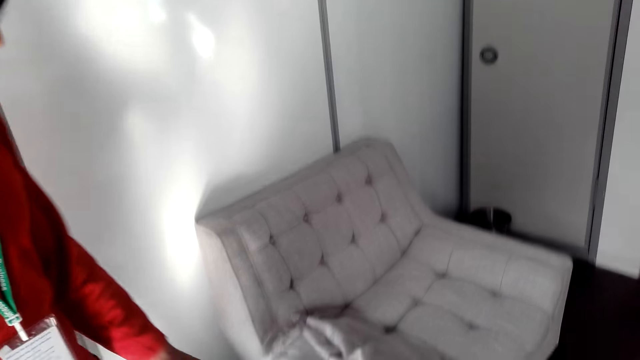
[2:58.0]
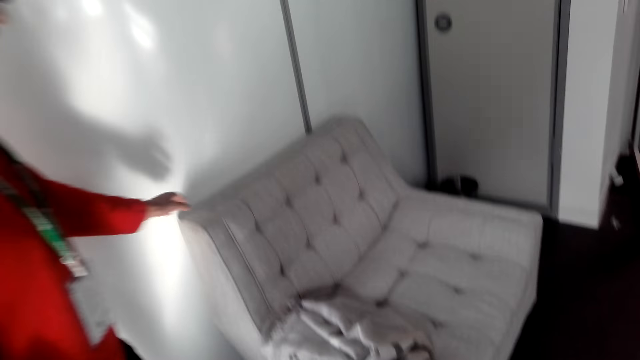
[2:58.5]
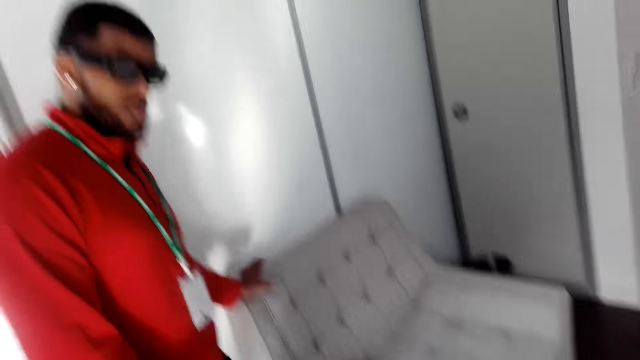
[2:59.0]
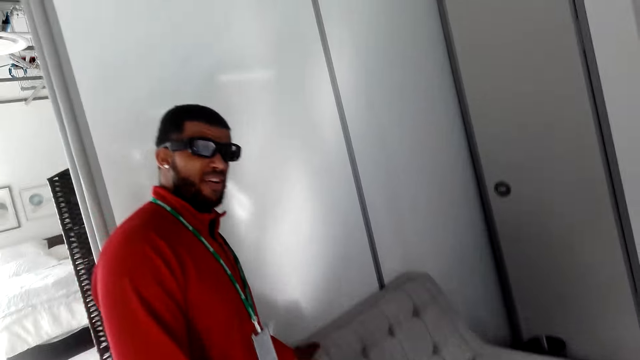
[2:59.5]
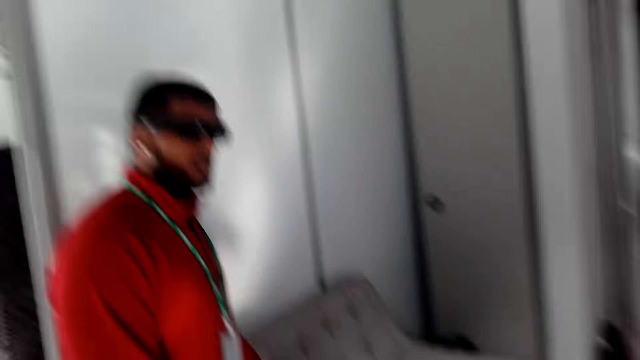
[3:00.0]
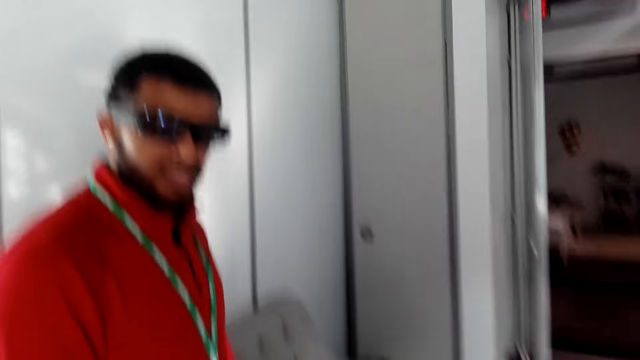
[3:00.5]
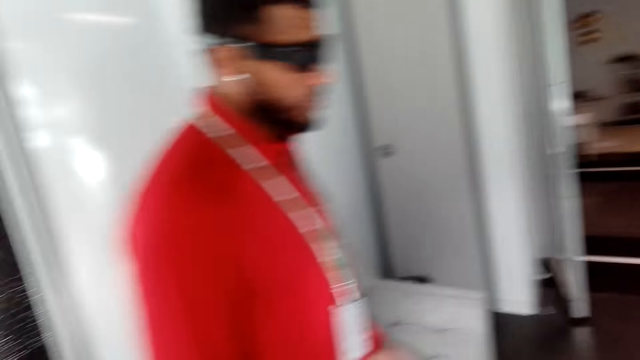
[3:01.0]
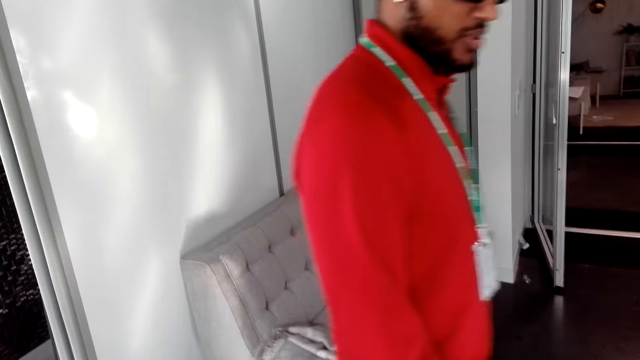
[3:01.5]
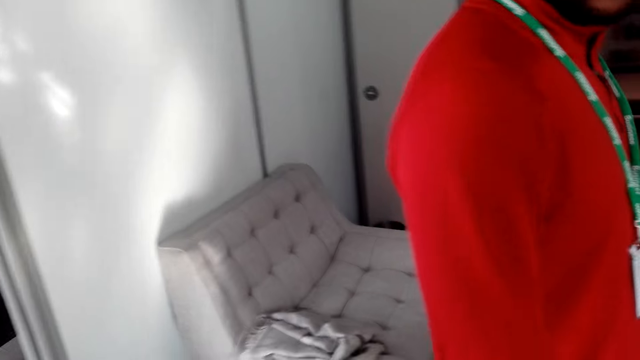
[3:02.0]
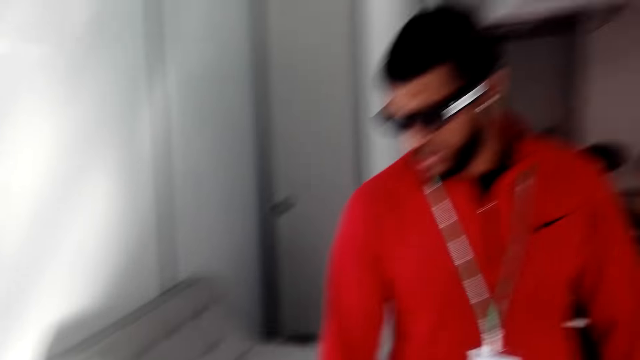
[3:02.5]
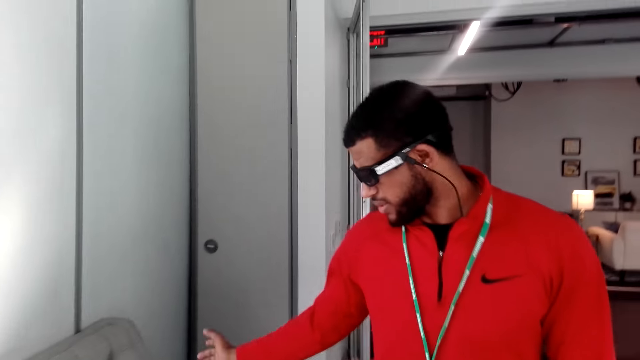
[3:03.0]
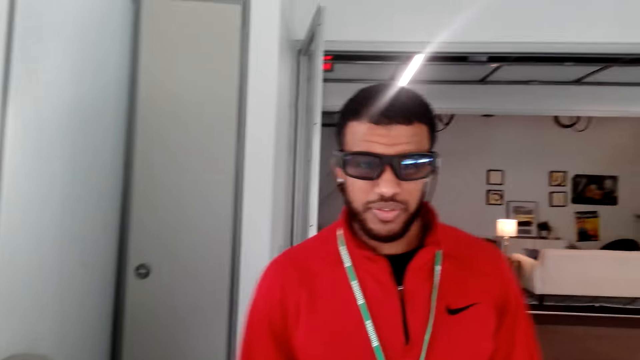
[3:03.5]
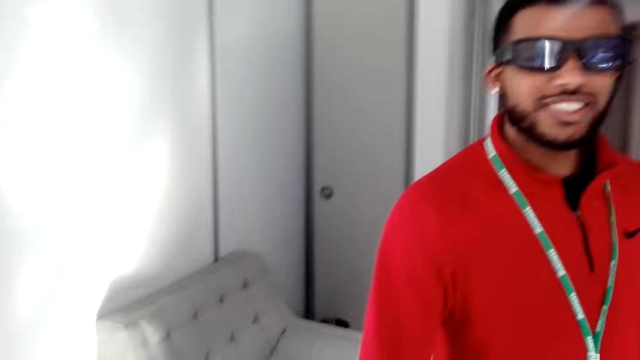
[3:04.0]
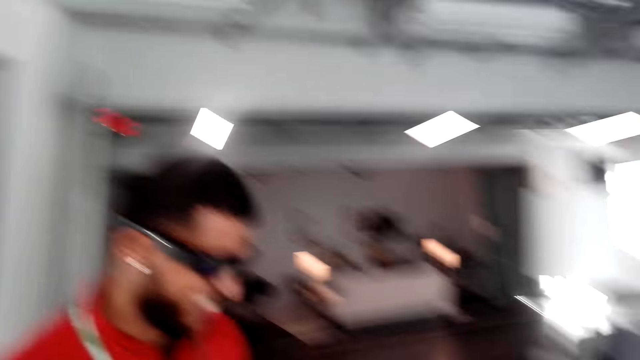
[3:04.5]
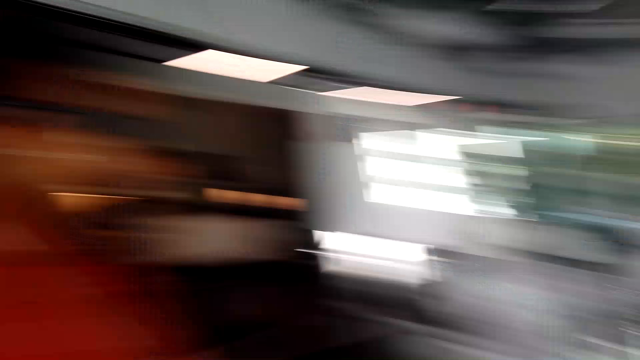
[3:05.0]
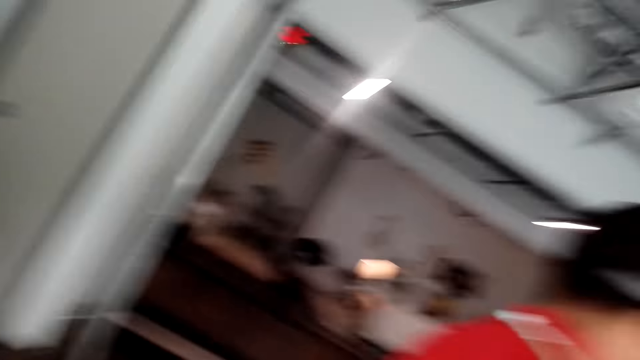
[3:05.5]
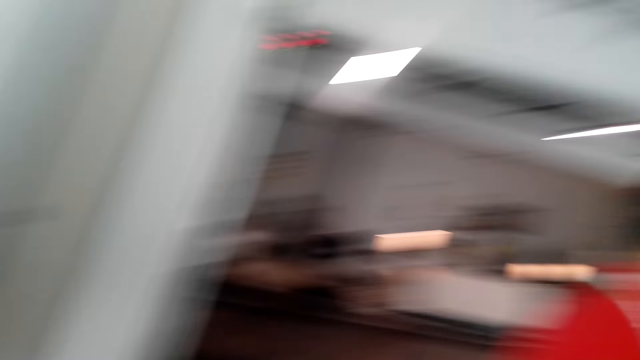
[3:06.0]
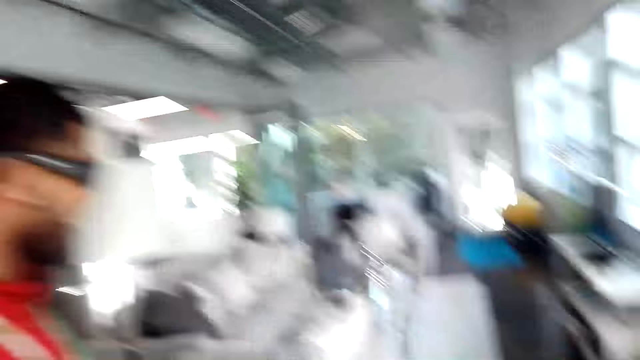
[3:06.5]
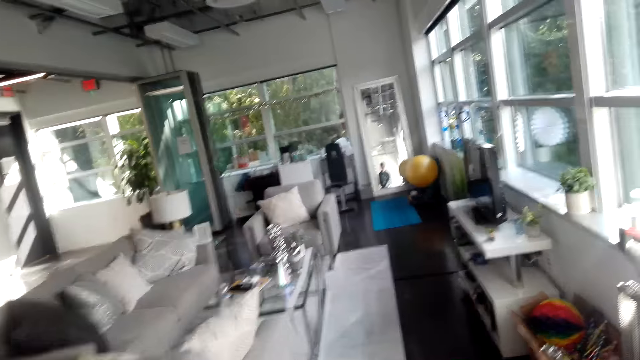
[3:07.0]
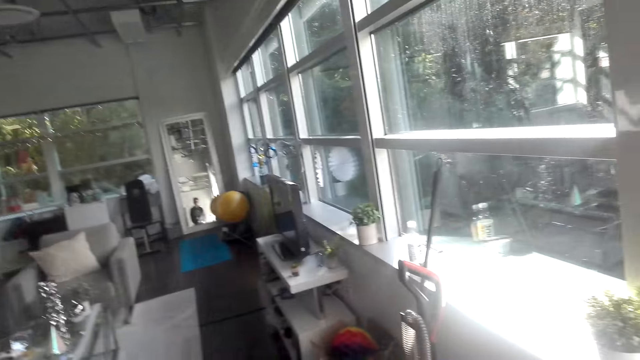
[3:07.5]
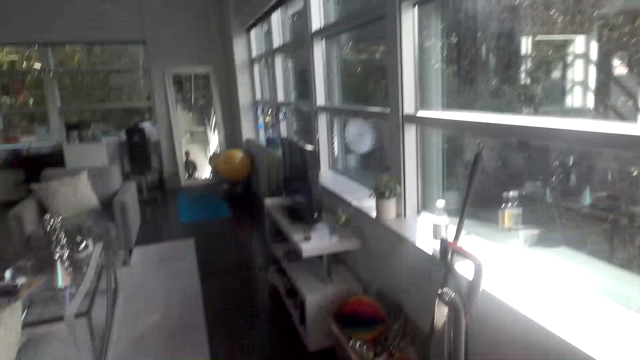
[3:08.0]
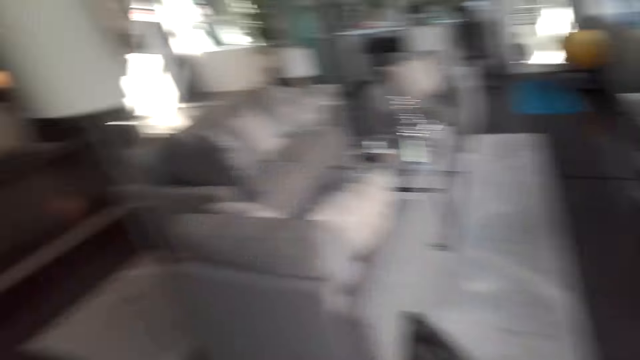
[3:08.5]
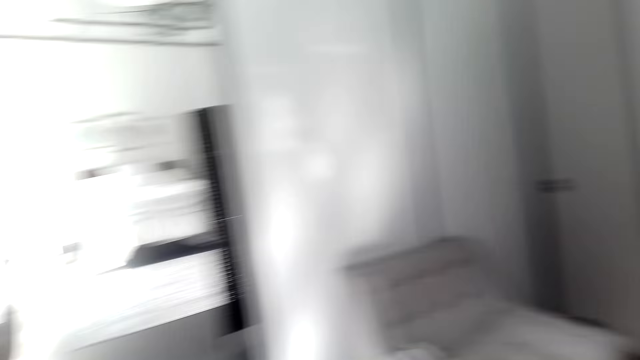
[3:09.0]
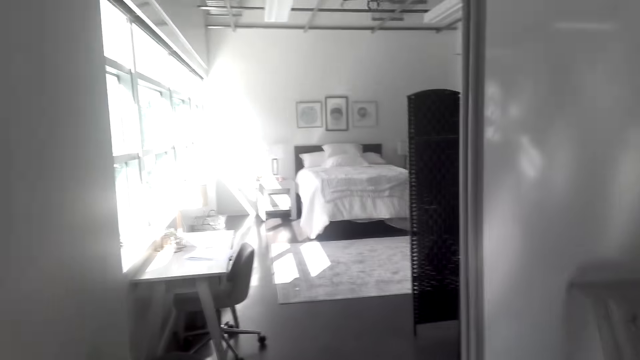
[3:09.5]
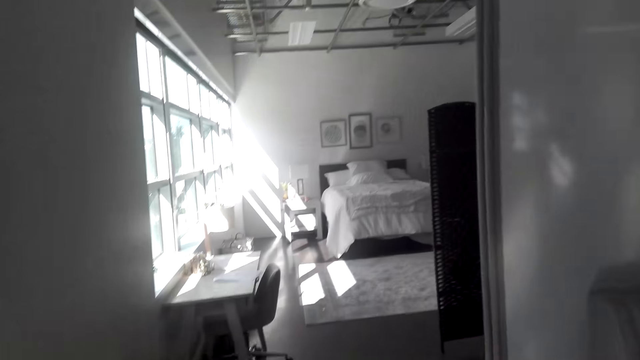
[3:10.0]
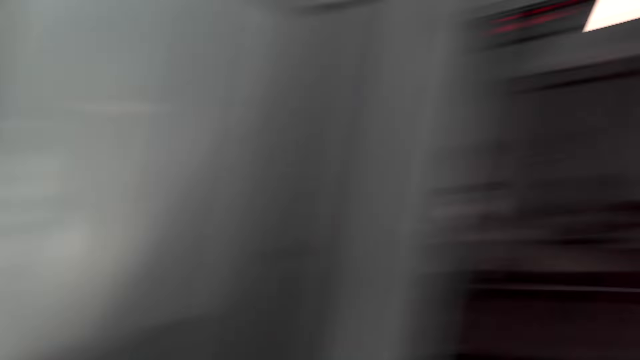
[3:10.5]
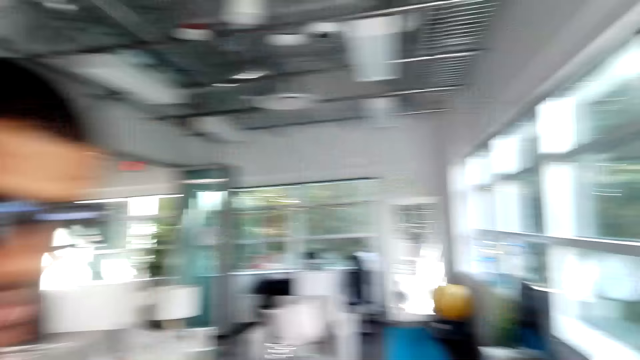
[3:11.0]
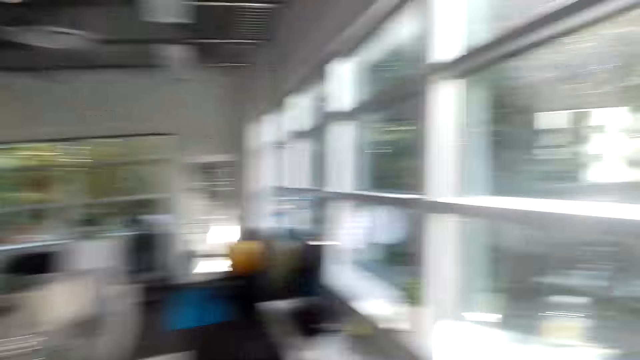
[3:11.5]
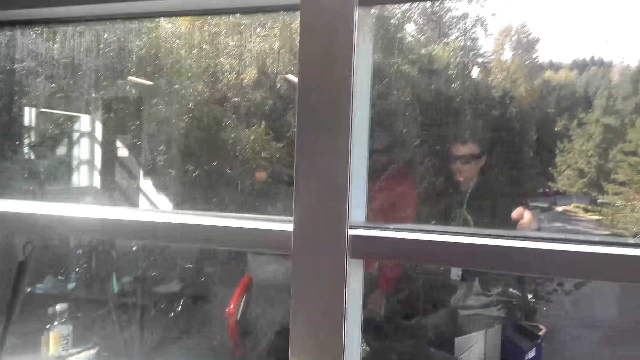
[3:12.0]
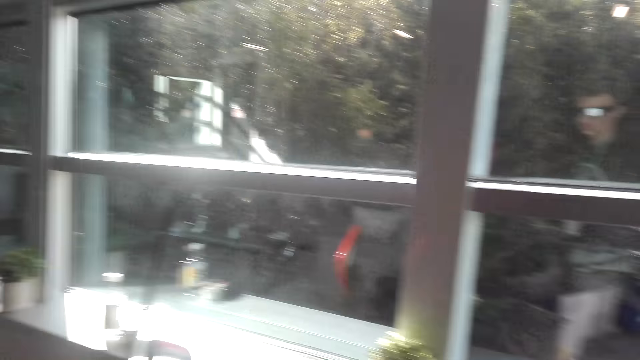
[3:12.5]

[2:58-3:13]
The man touches the couch, moves around, turns right and moves around. The camera wearer looks around.

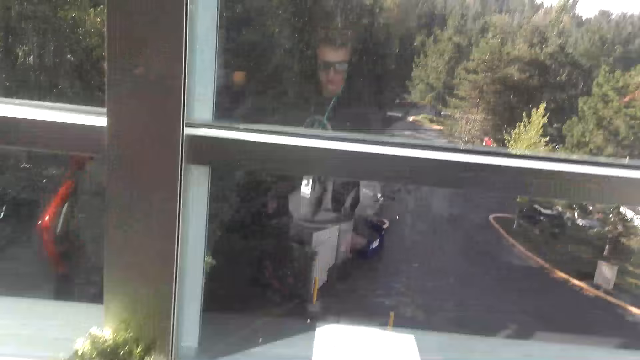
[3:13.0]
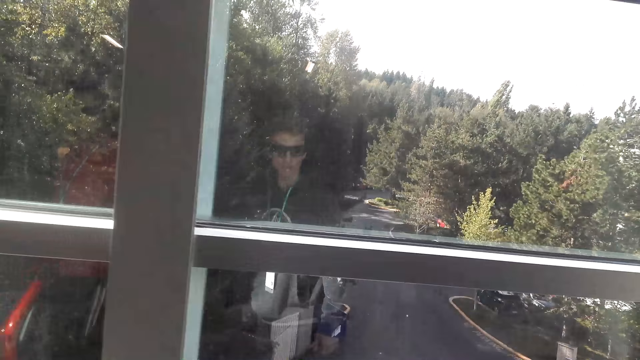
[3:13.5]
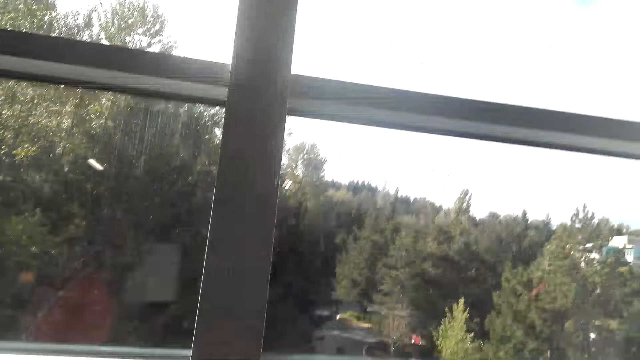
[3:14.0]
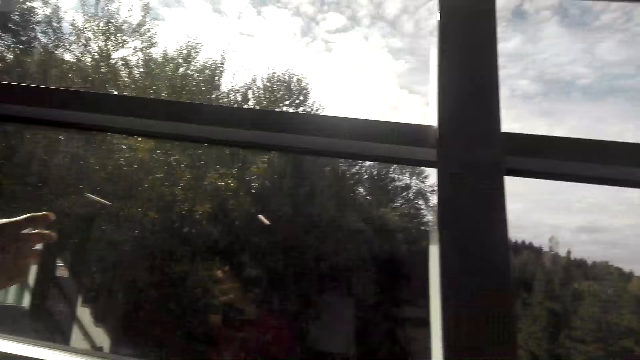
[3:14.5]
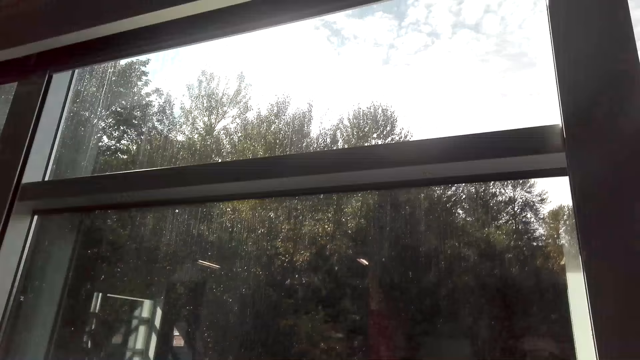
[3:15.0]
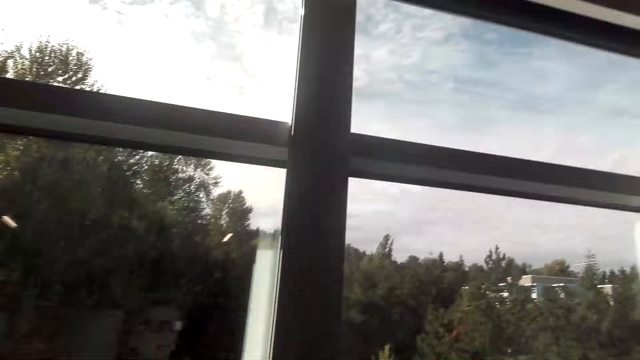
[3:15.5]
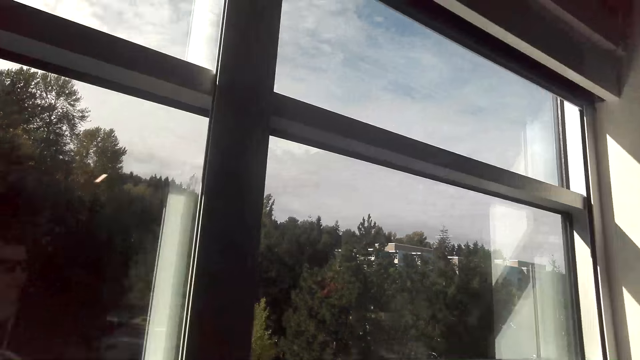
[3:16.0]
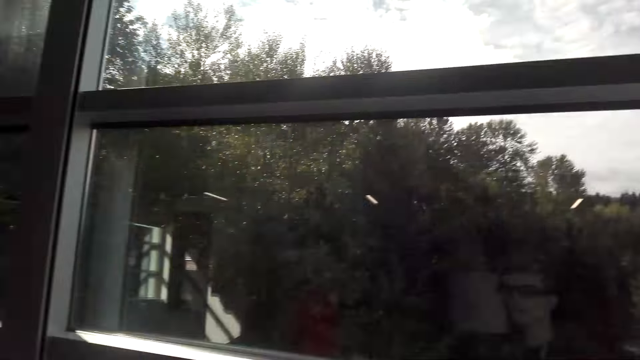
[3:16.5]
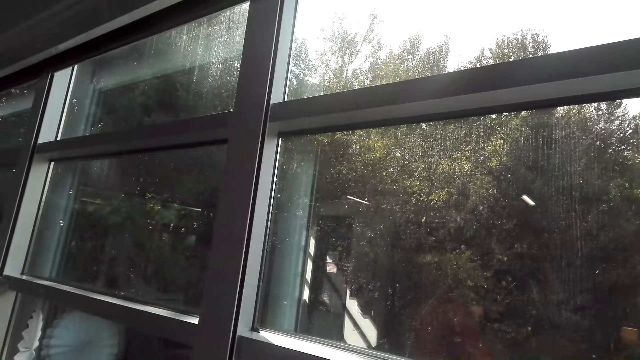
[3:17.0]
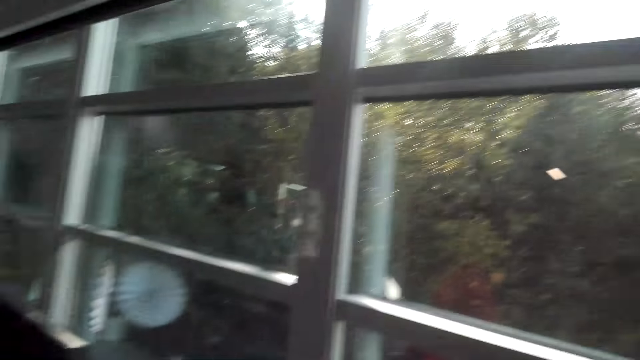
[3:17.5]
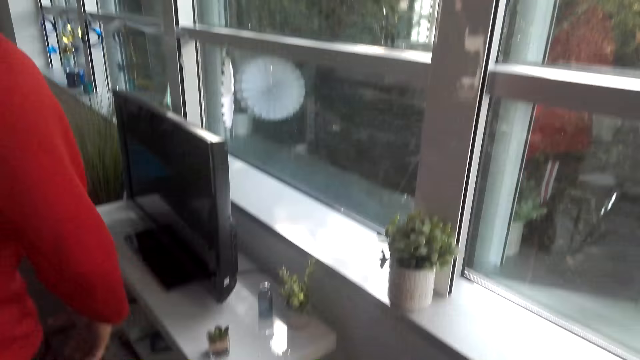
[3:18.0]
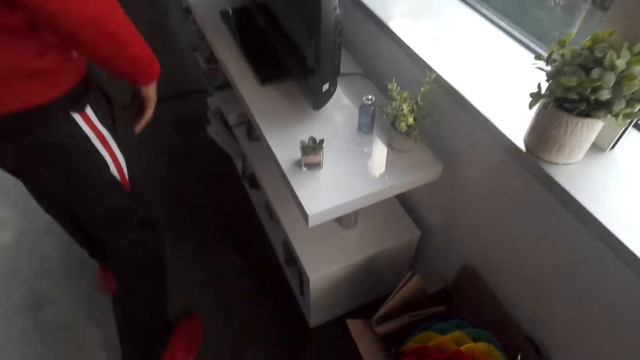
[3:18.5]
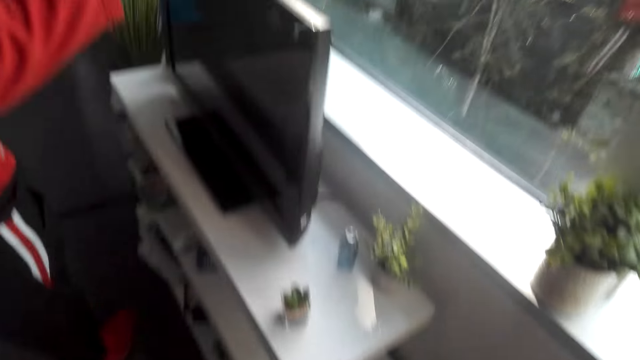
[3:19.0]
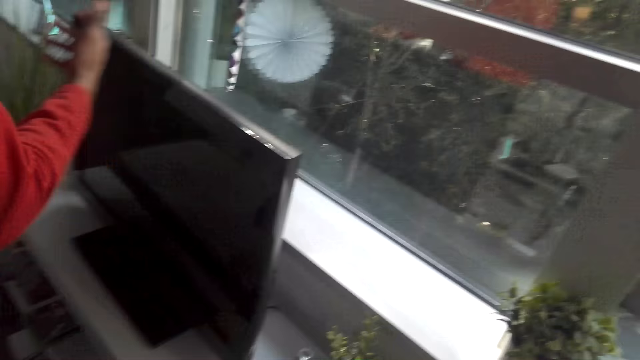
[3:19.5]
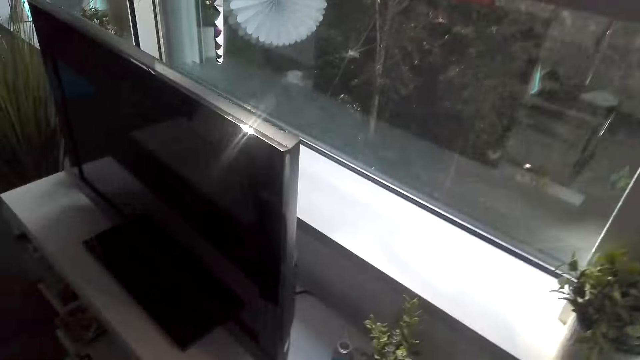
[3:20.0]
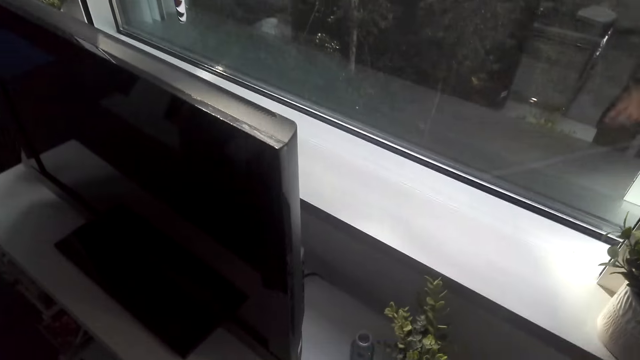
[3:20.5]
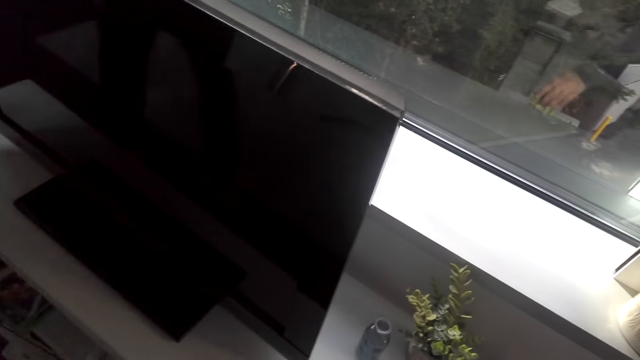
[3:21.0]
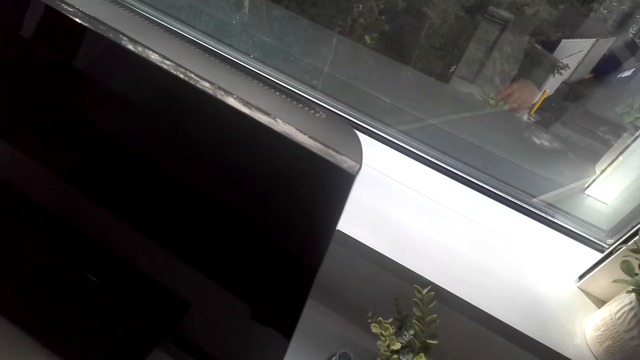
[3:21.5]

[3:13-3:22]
The man moves hand. The camera wearer looks around.
